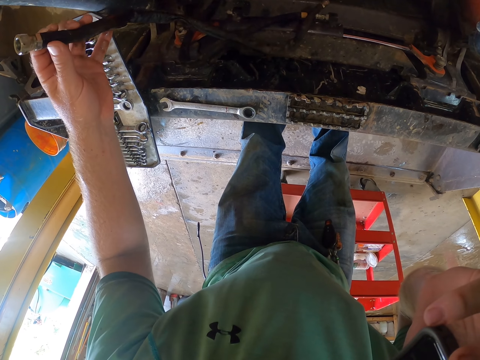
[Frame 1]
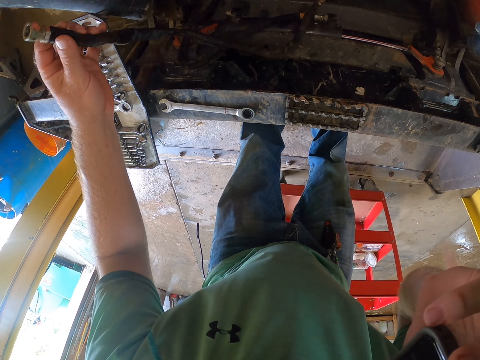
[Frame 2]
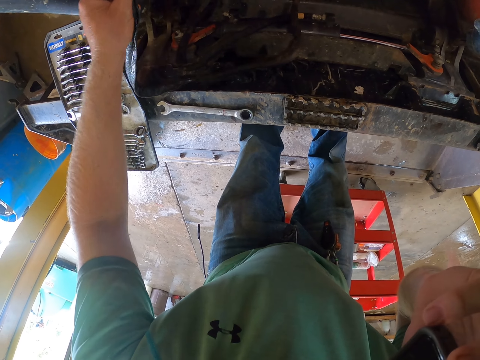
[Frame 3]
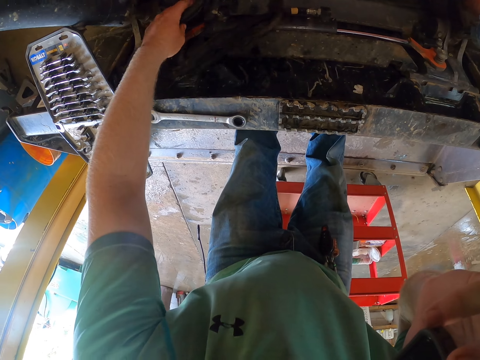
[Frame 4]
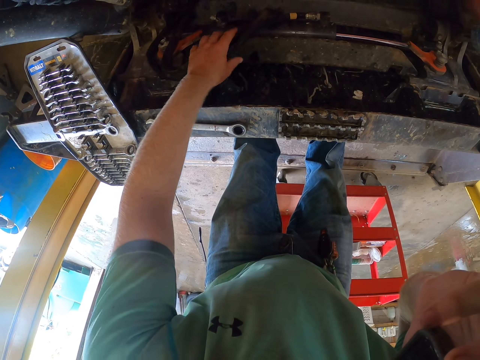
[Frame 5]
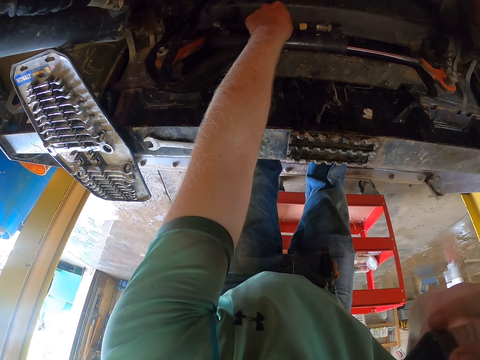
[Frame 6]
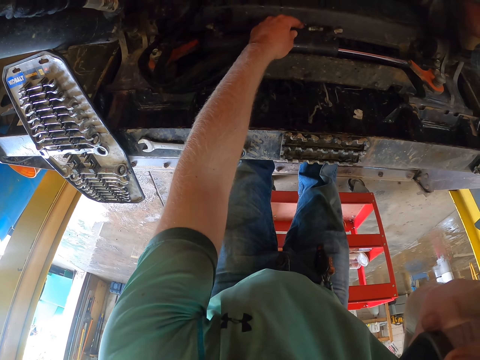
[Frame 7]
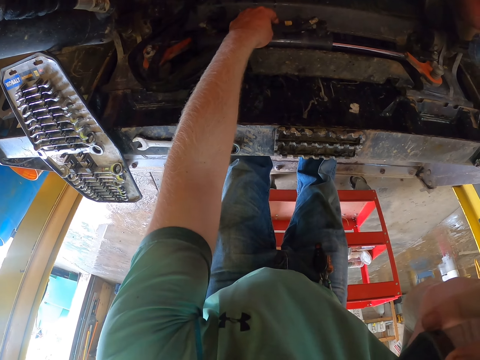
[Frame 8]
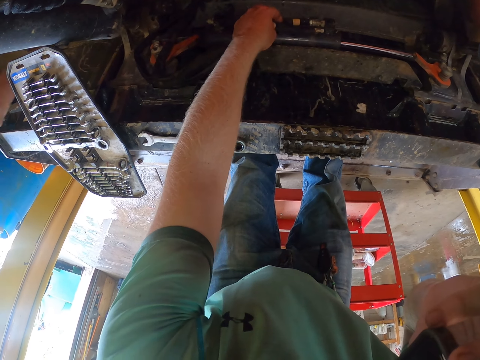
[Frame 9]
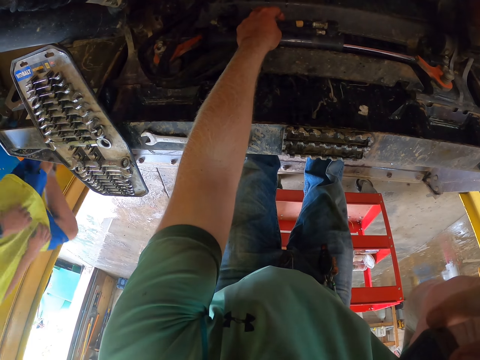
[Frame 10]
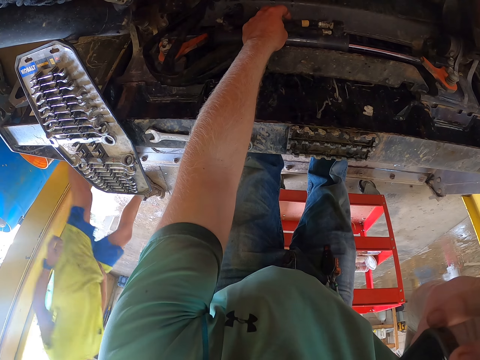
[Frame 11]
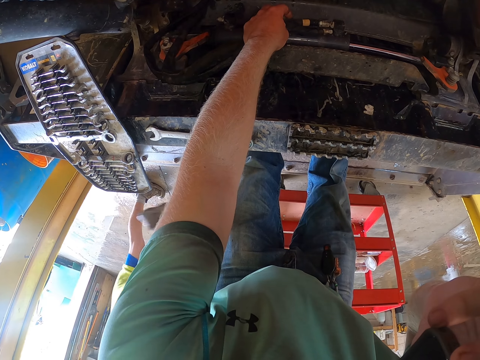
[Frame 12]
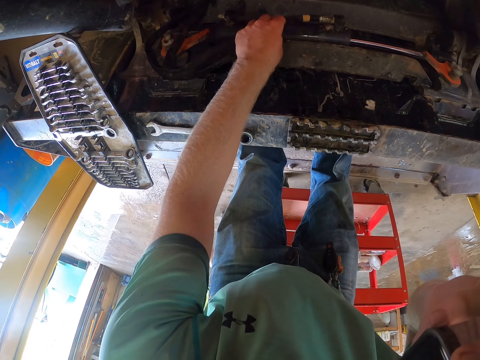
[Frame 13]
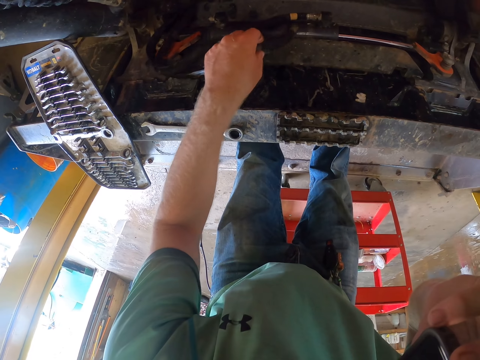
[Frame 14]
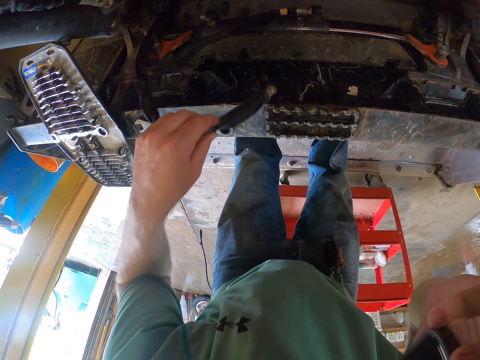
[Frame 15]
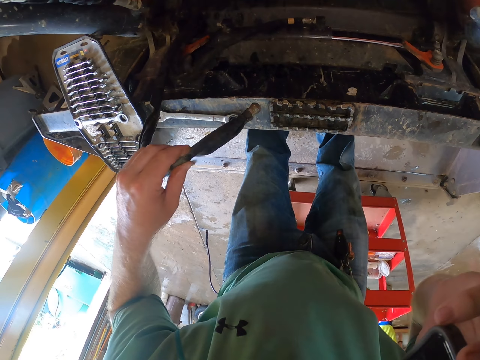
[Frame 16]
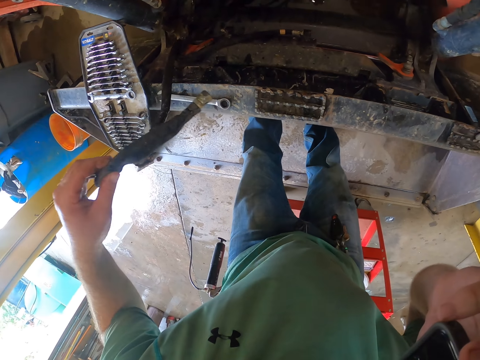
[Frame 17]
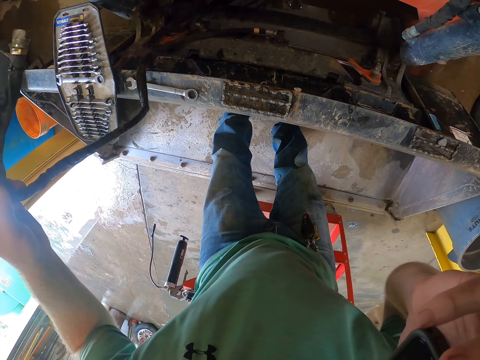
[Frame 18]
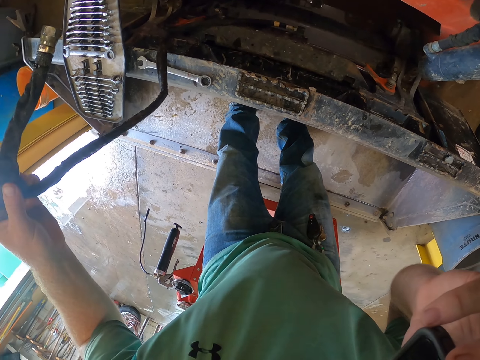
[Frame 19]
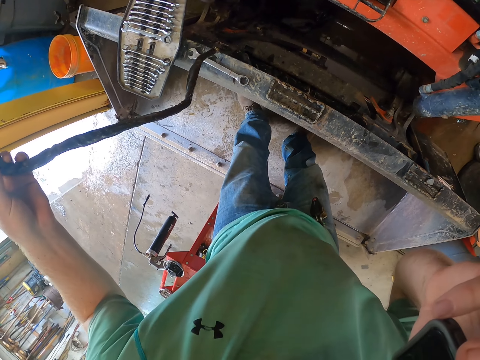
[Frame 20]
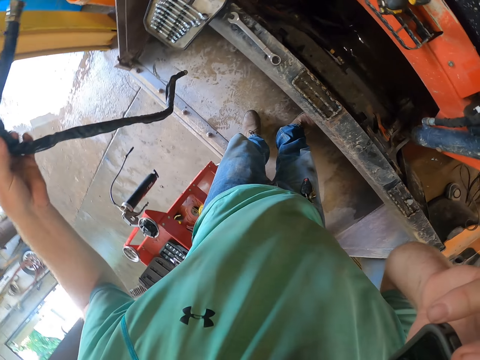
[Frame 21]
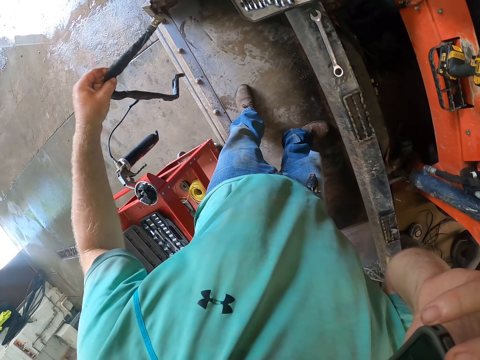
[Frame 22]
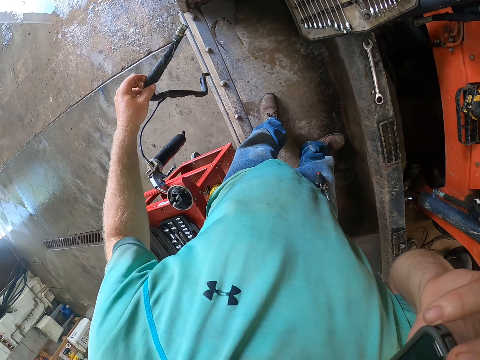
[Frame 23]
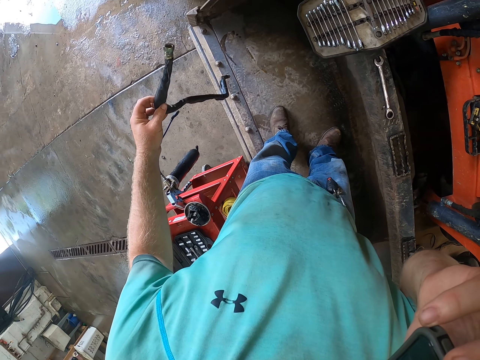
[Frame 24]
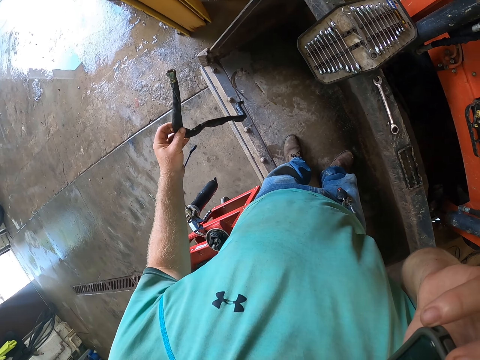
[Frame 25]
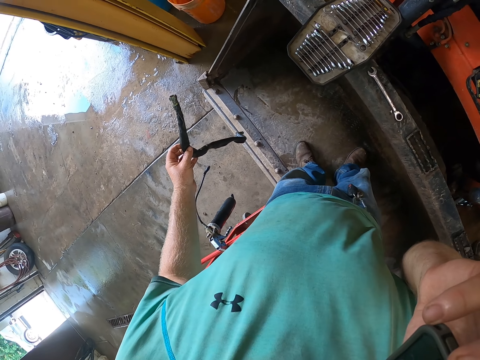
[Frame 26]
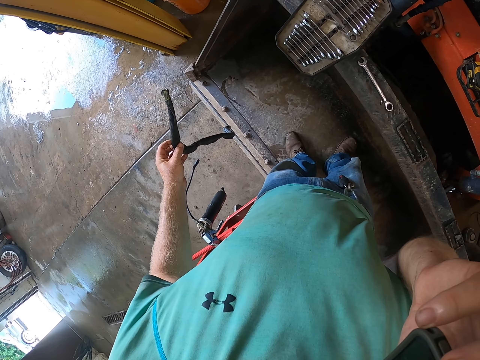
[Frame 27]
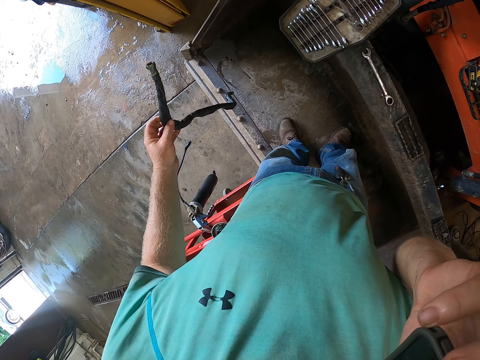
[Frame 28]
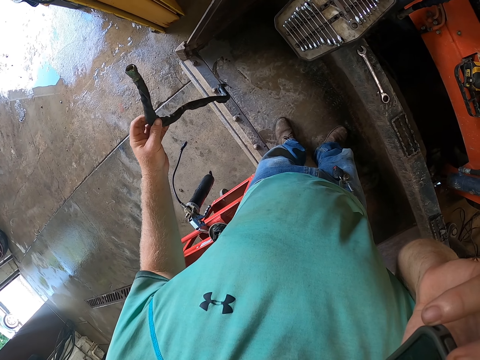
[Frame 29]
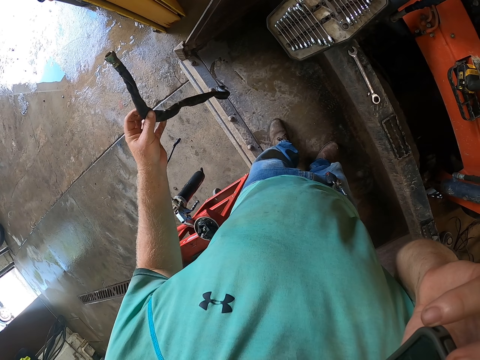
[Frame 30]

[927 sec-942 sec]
The camera wearer places the wire in the engine with his left hand. He drops a pipe. He holds the pipe. The boy walks past the camera wearer. The camera wearer picks the wire from the engine with his left hand. He lifts the pipe.

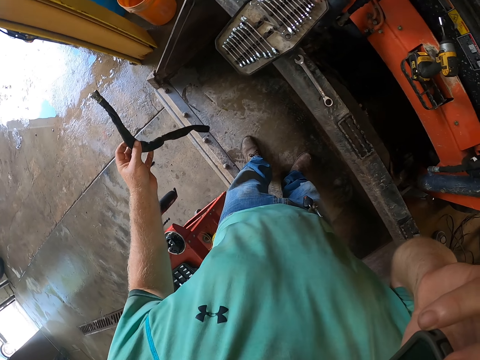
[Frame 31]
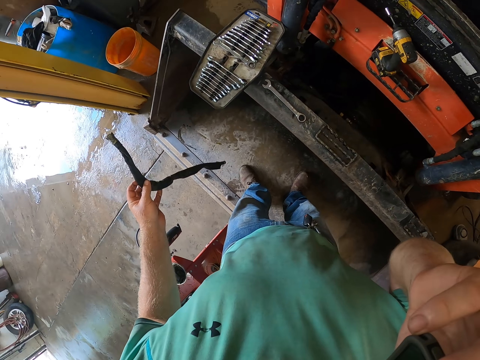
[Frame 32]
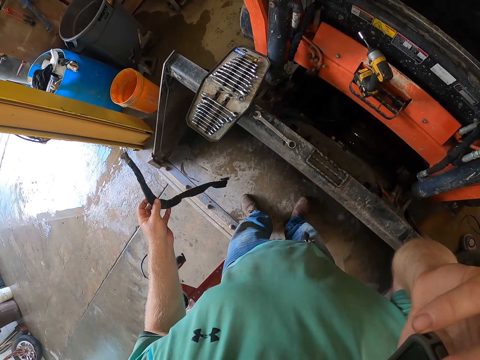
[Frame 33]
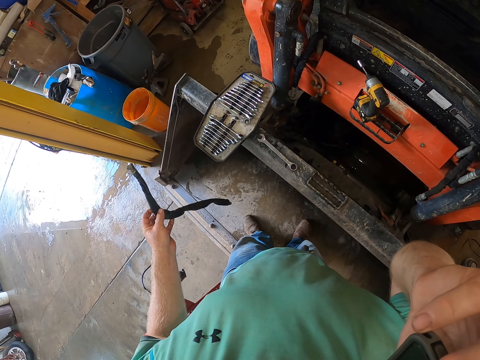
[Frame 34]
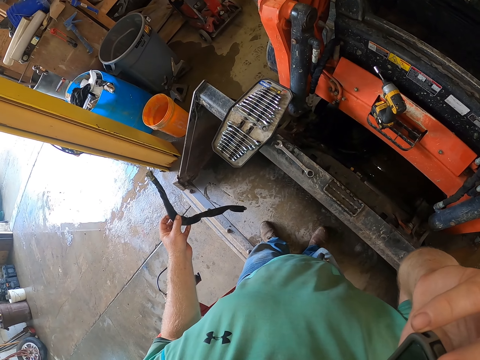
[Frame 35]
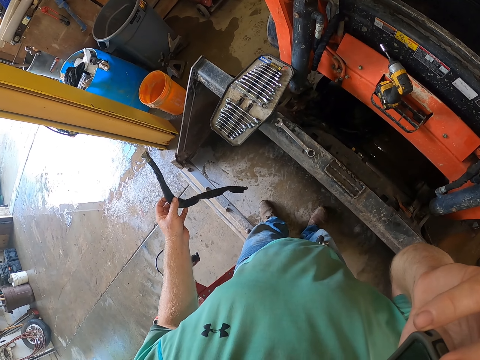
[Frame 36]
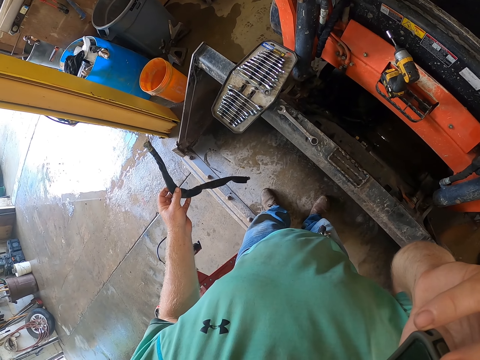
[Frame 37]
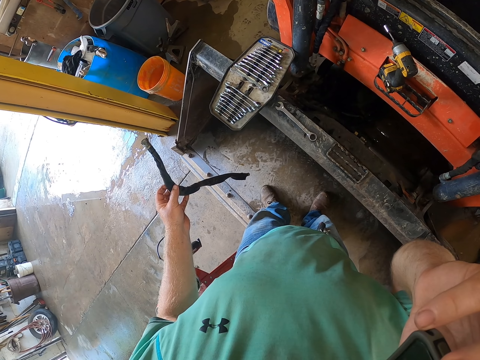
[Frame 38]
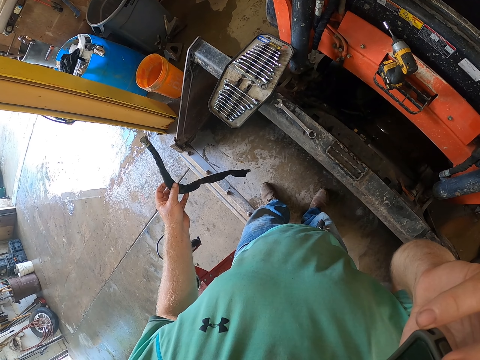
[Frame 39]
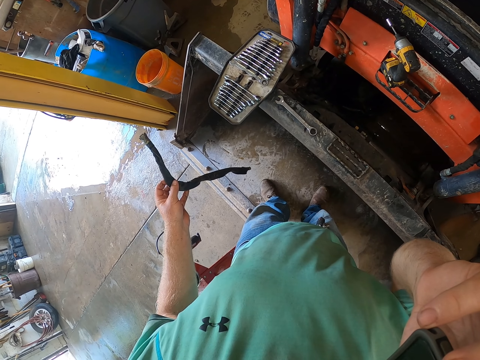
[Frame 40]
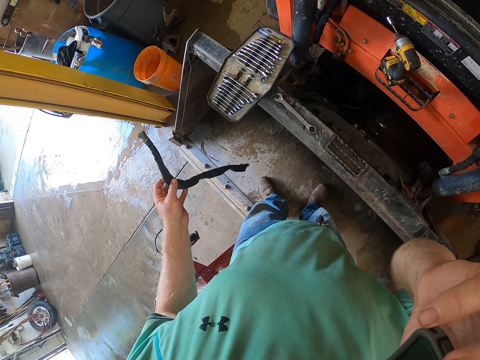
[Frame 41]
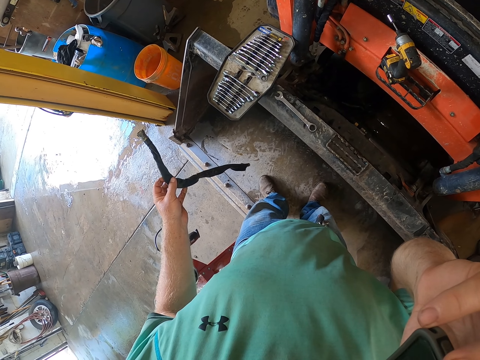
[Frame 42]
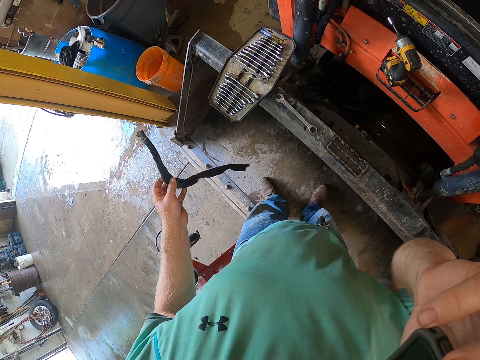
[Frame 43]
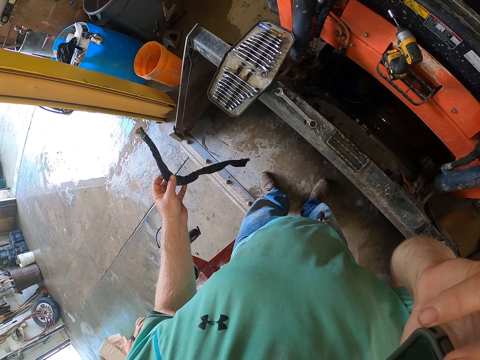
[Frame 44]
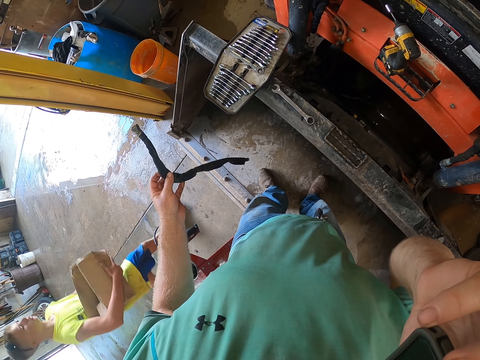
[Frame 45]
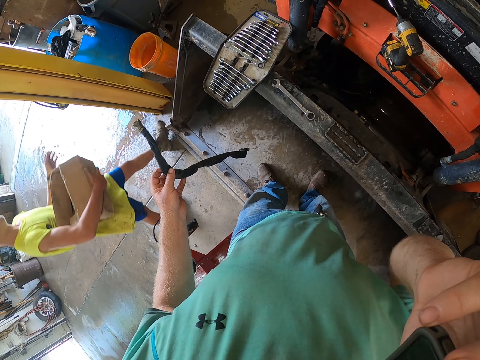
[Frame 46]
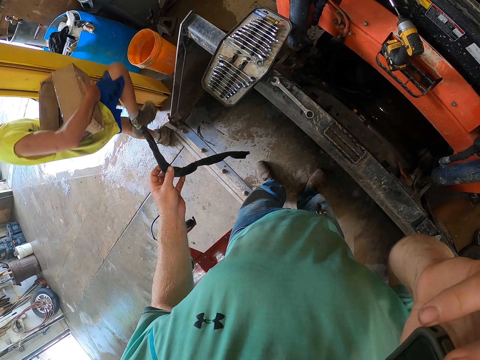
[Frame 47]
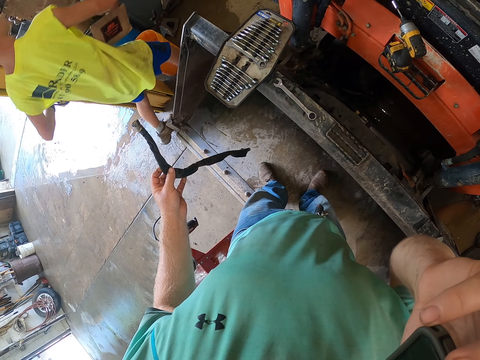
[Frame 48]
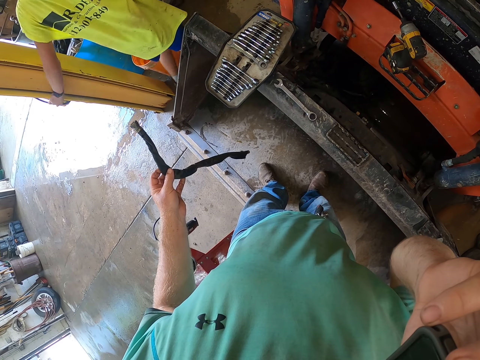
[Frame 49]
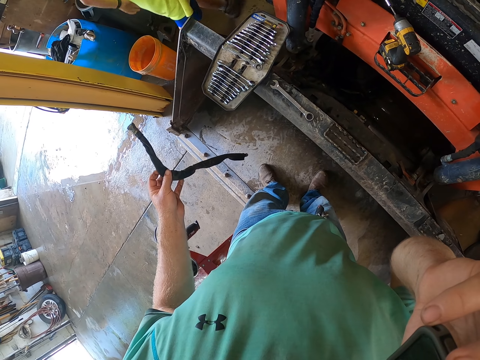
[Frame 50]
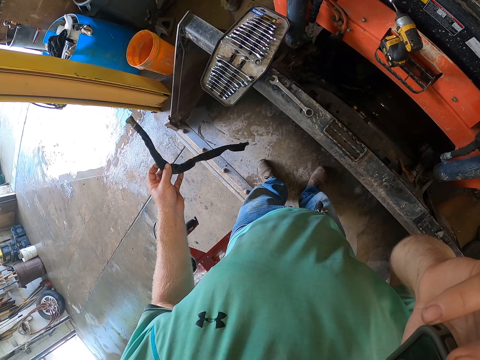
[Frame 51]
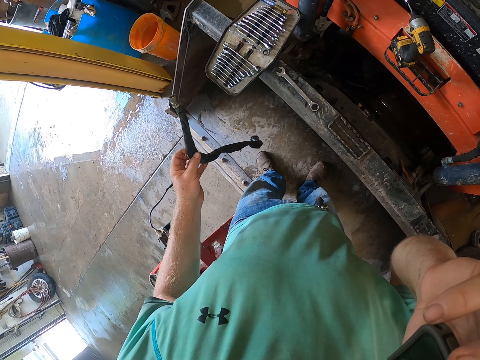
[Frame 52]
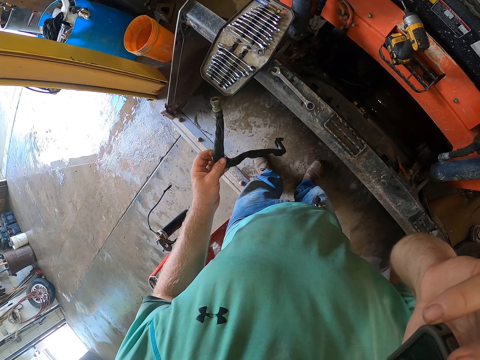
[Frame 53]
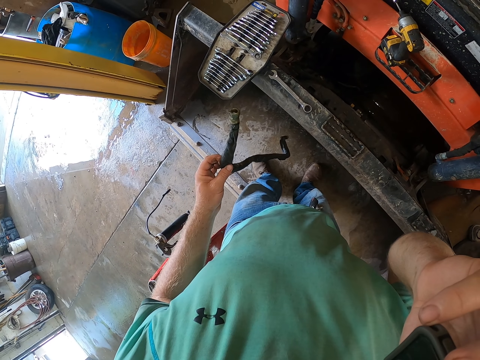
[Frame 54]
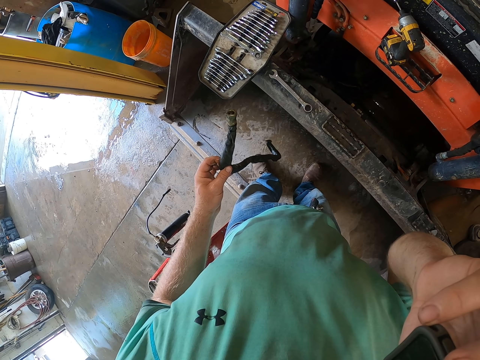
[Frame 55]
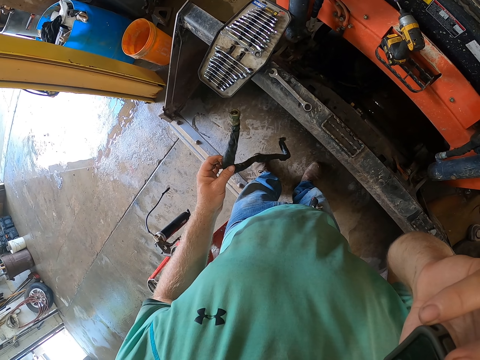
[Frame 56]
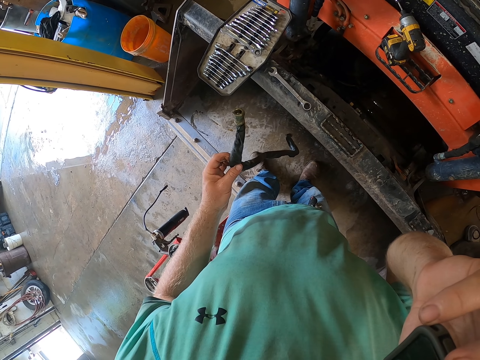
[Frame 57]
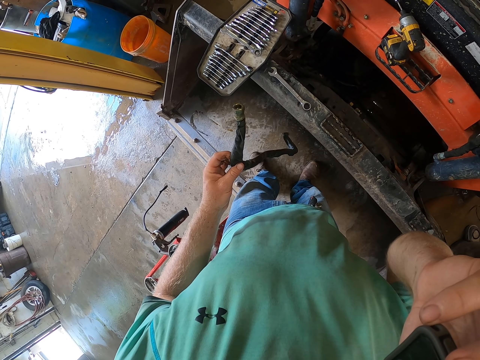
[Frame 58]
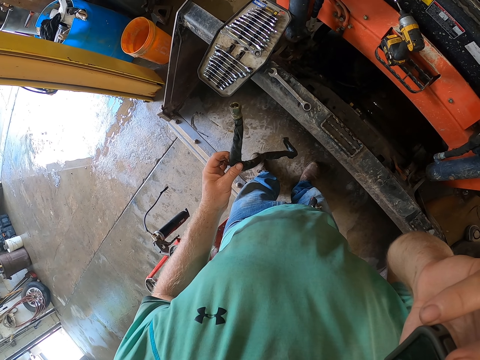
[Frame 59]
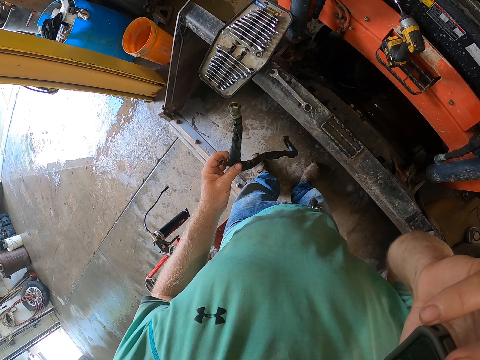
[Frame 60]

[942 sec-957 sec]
The boy walks past the camera wearer with a carton in his right hand.
